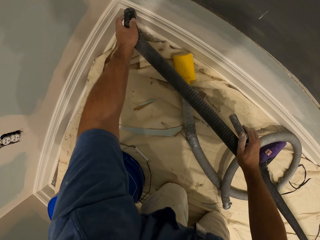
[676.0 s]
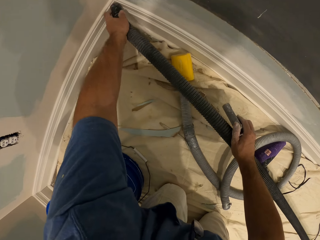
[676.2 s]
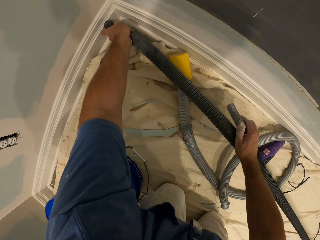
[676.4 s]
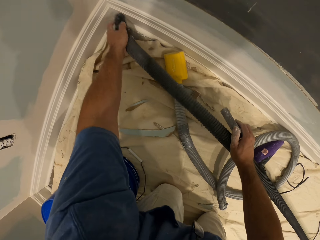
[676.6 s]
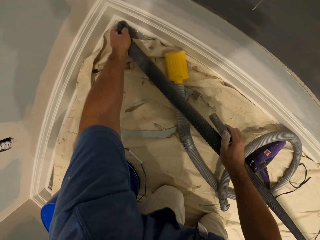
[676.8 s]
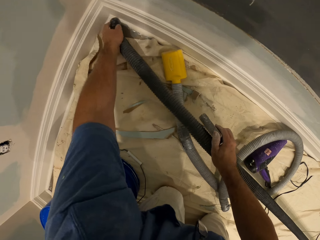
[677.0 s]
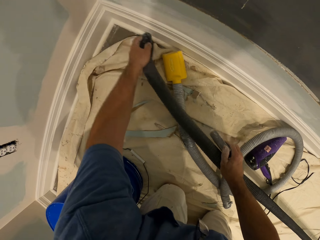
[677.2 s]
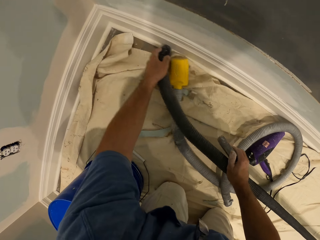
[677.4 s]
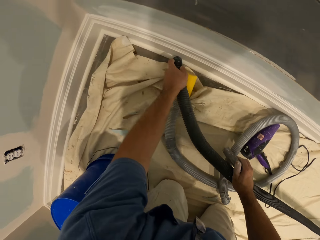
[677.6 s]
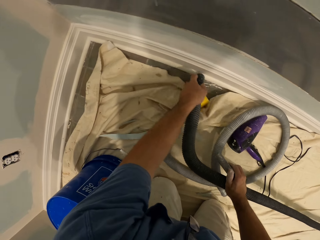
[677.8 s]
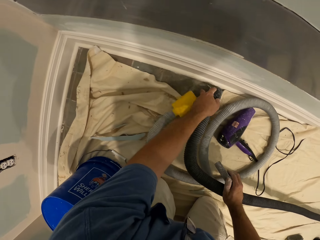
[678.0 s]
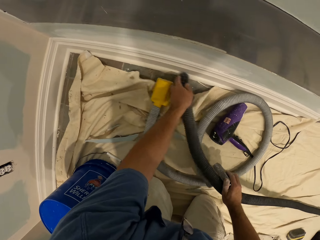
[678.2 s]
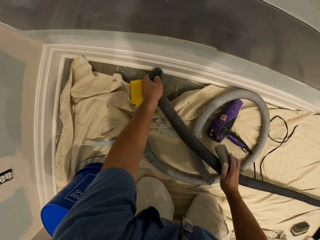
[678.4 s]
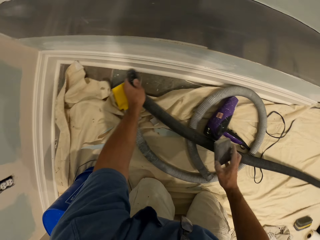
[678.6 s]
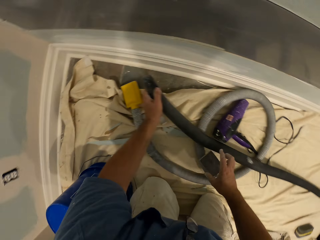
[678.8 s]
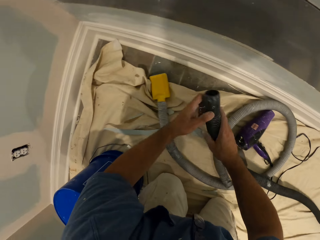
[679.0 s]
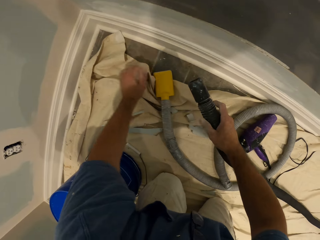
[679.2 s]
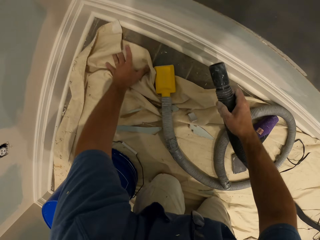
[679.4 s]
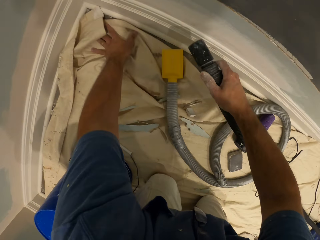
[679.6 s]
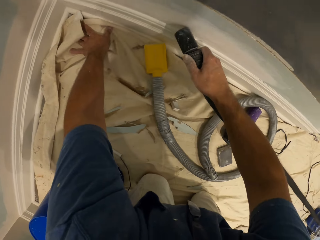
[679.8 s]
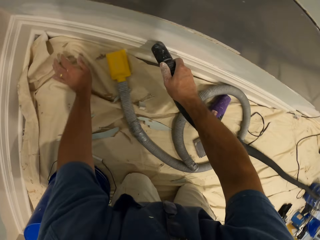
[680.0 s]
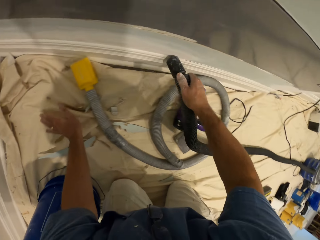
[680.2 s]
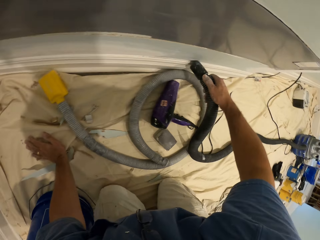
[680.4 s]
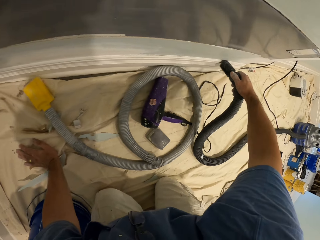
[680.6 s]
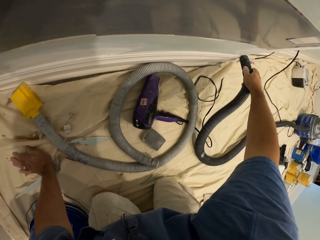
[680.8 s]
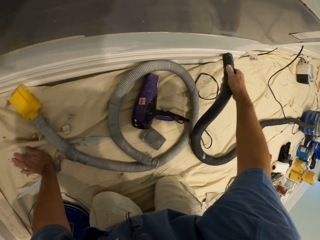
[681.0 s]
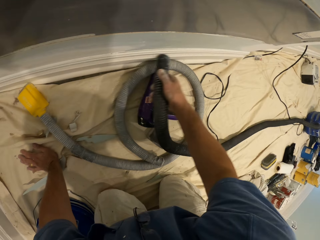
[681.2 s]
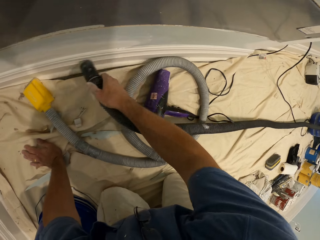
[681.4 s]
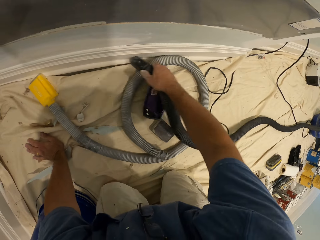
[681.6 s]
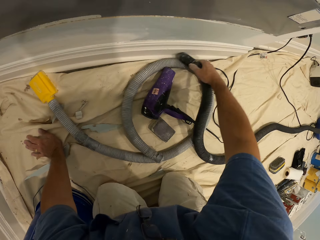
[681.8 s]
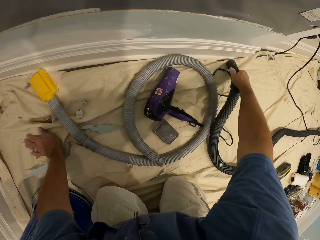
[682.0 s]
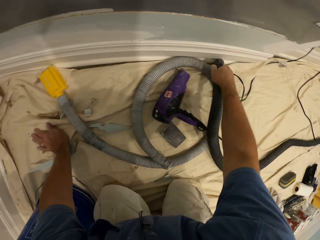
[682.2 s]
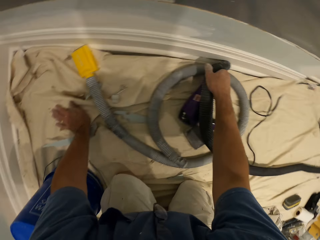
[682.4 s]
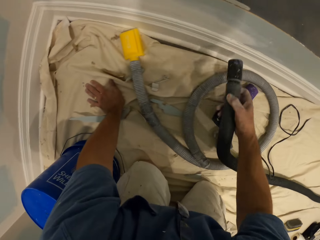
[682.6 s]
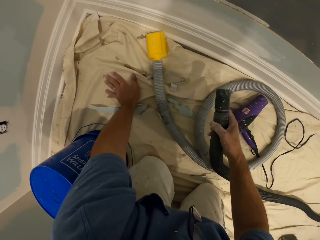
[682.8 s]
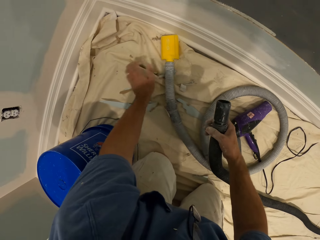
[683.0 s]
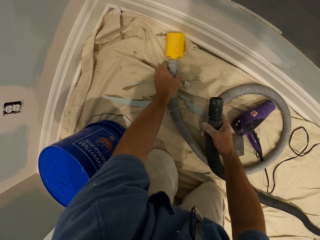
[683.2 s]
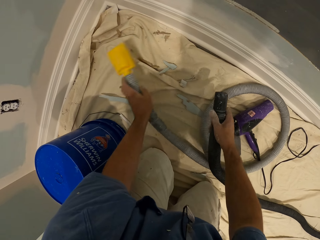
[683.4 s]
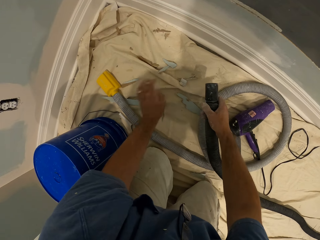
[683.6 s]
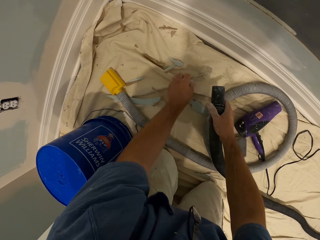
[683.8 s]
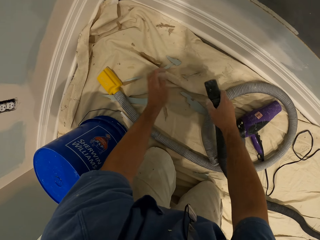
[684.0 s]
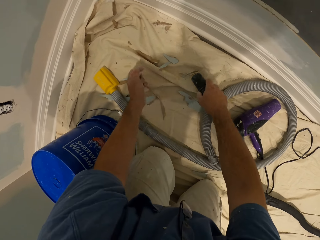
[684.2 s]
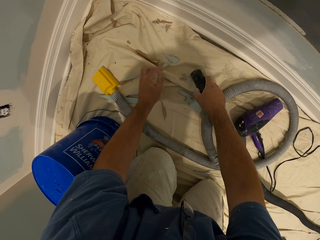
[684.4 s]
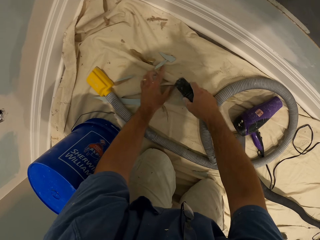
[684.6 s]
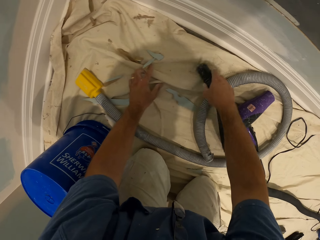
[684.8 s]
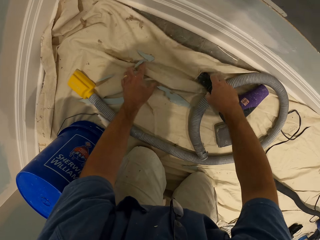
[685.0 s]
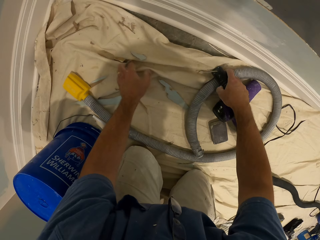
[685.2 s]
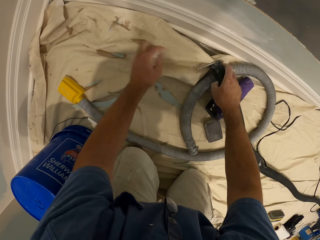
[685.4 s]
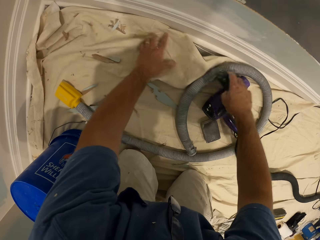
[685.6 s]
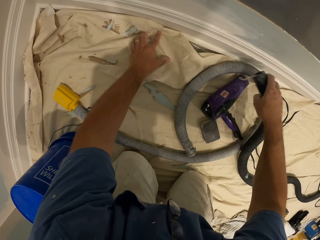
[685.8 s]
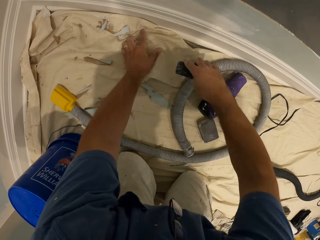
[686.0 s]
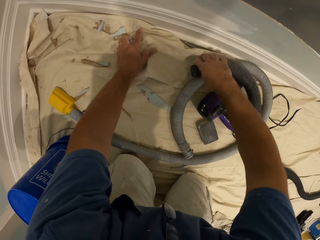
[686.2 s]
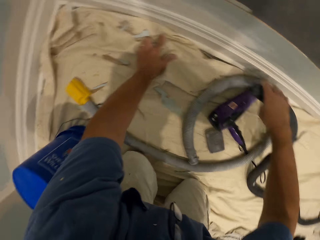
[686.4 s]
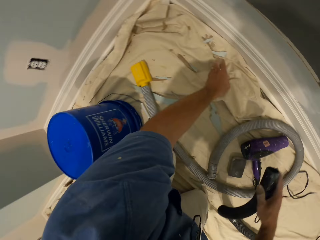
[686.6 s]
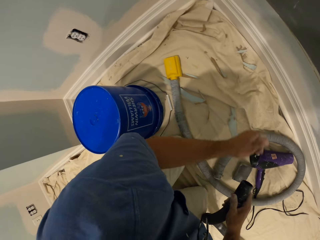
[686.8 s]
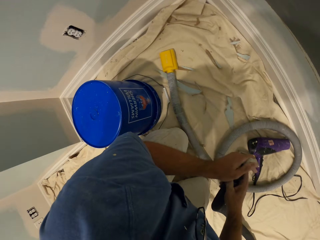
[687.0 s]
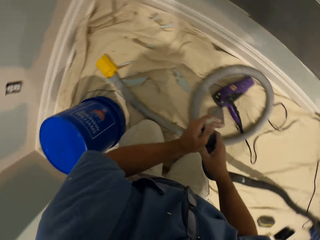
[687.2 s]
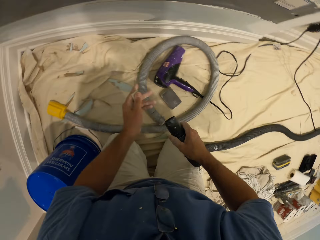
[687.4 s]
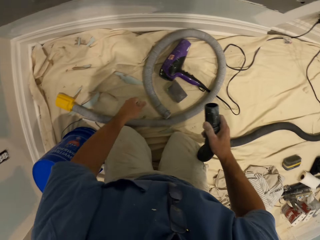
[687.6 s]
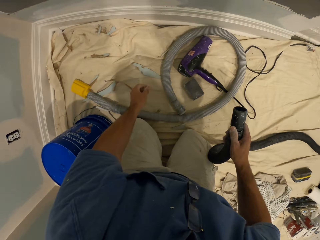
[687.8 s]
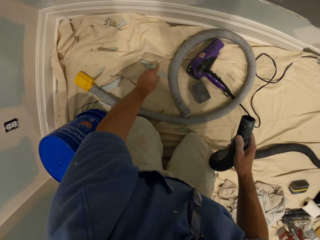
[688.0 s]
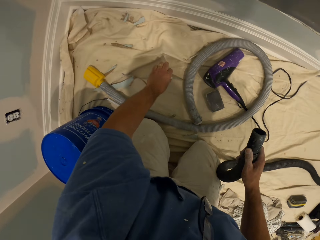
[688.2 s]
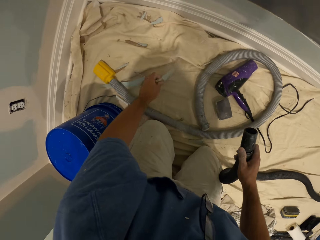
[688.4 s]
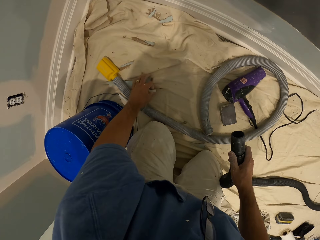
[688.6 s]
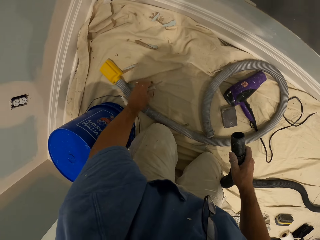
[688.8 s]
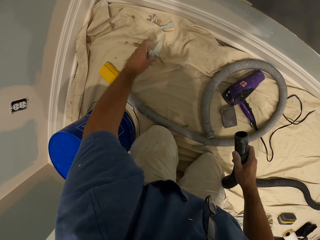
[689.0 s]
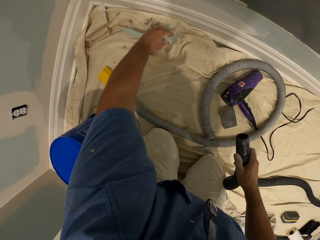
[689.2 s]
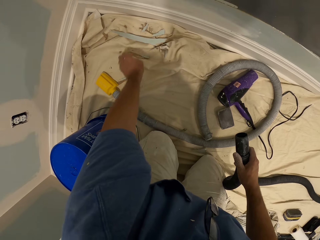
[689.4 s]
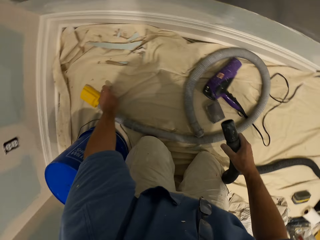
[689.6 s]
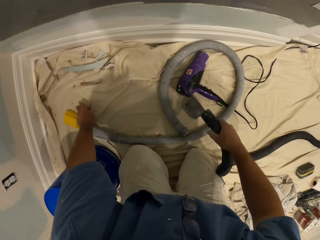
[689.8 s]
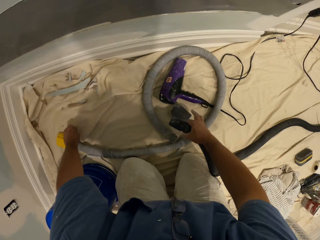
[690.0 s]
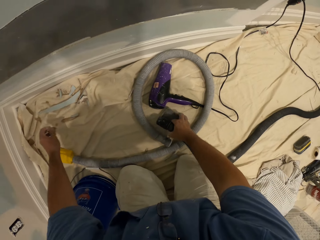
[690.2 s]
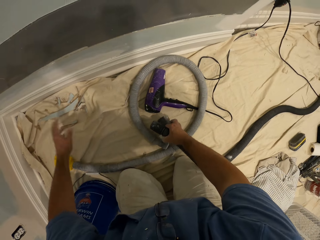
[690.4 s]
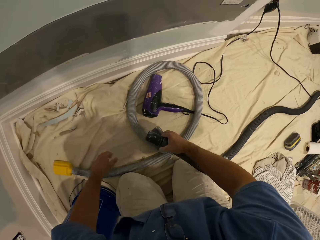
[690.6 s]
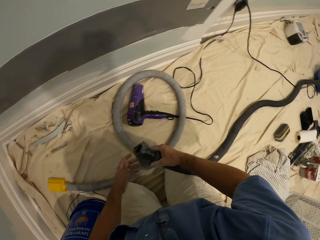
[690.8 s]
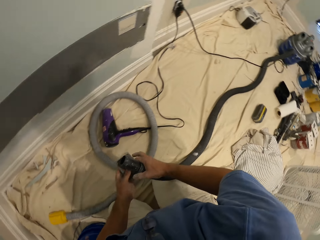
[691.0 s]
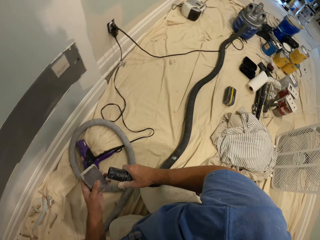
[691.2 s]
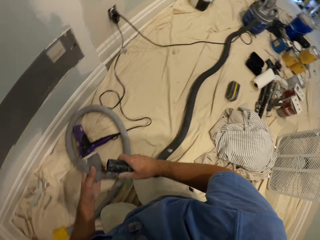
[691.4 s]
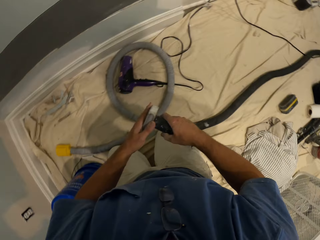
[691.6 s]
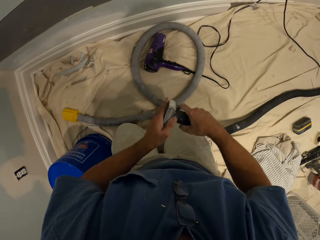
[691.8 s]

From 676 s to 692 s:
The camera wearer drops the sandpaper on the floor. He places his left hand on the floor and scrapes the wall with the hand sander hose. He straightens a rag. He starts to clean with the vacuum cleaner. He moves the hose on the floor with his left hand. He picks up scraps of paint from the floor. He puts the pipe aside. He brushes the canvas he is on. He starts to clean with the vacuum cleaner. He touches the hose with his left hand. He picks up the scraps of paint from the floor. He drops the scraps of paint on the floor. He picks up the sandpaper on the floor with his right hand. He passes the sandpaper from his right hand to his left hand.

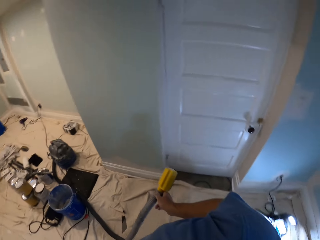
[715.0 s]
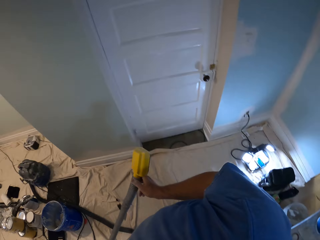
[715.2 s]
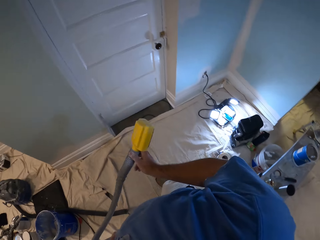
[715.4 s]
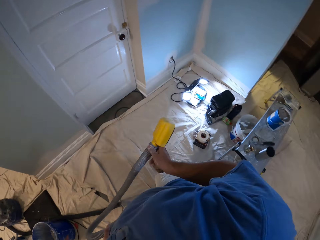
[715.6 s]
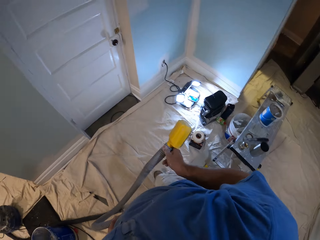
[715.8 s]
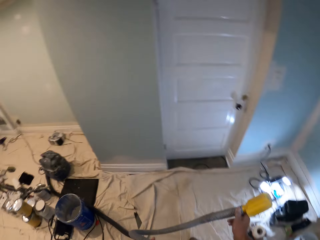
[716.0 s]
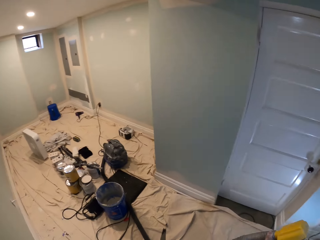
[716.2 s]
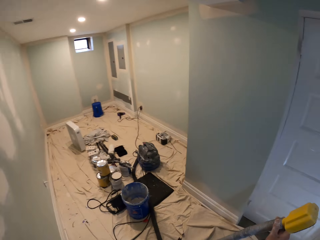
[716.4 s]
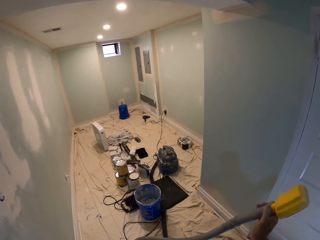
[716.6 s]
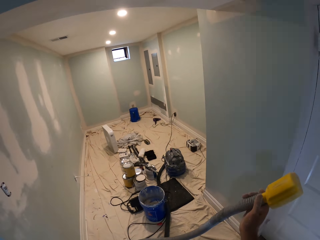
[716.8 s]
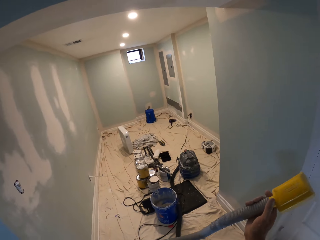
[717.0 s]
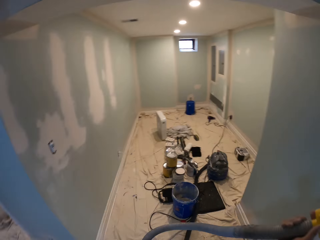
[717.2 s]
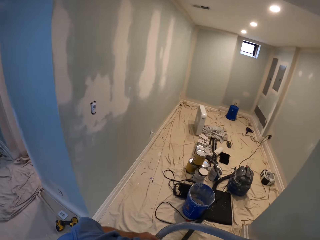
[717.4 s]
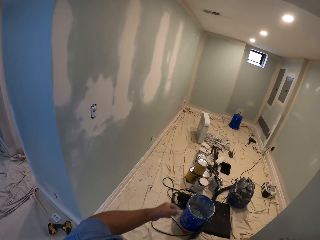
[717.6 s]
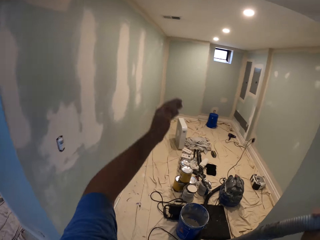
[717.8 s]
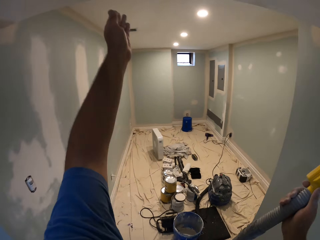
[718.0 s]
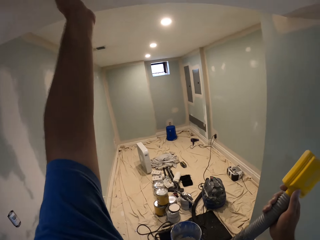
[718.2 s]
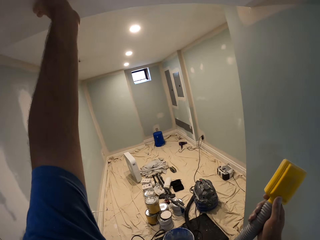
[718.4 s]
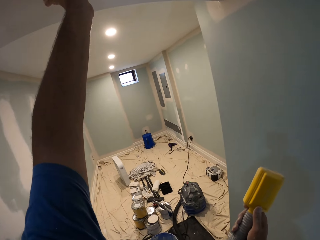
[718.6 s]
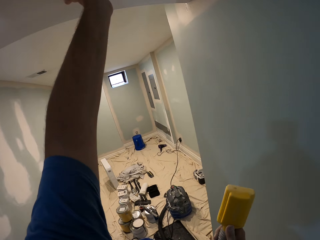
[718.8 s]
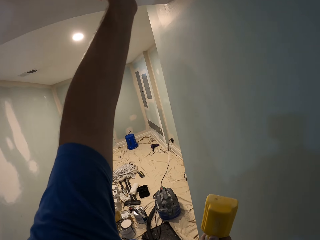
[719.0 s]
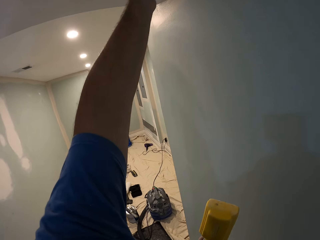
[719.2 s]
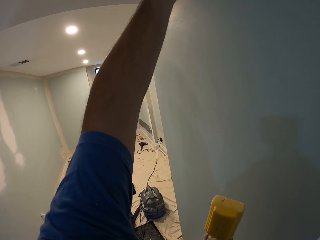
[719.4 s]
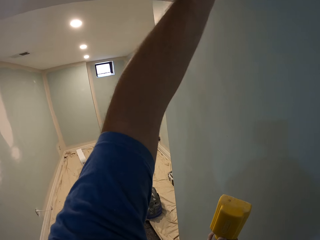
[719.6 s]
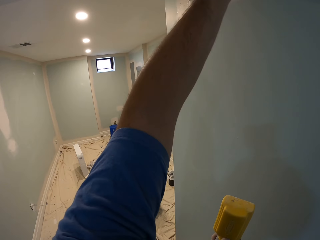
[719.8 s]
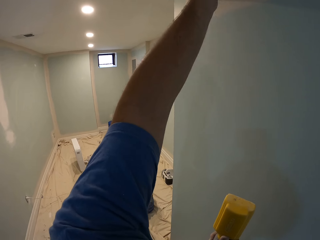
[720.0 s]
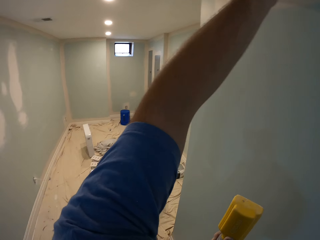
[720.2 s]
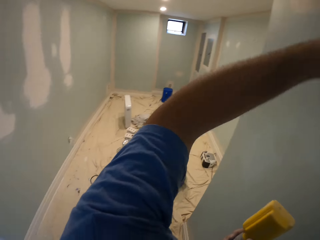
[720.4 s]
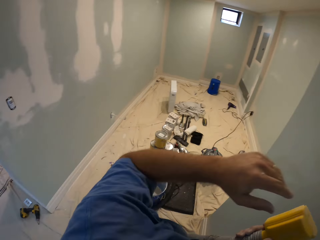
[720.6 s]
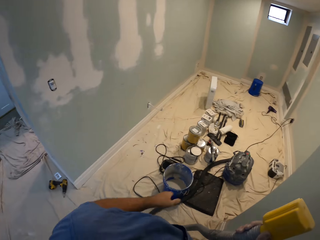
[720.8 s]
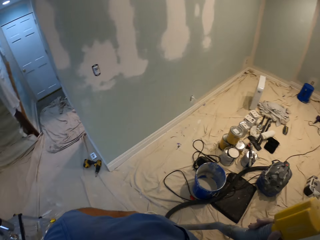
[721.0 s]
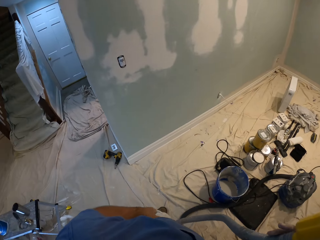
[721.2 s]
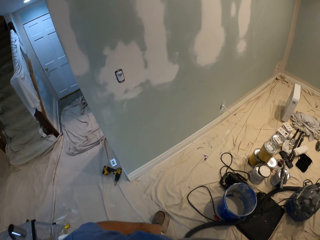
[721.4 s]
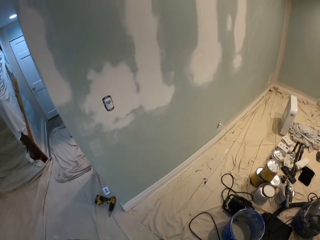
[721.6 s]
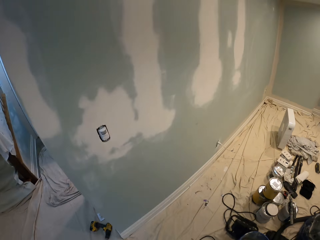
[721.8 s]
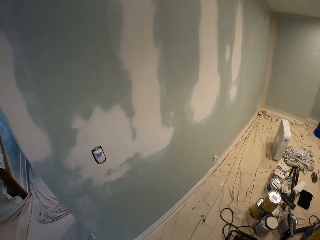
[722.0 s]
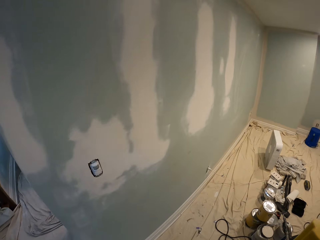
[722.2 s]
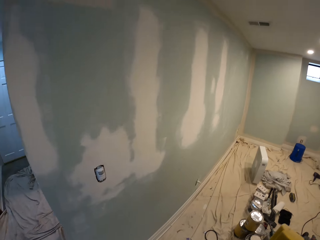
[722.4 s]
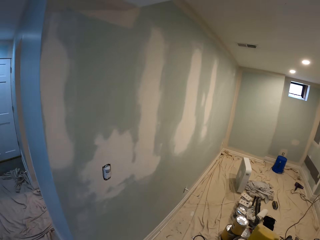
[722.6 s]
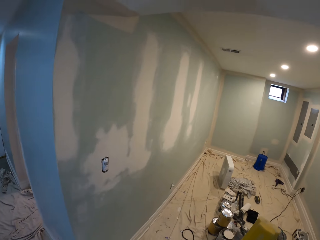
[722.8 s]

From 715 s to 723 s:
The camera wearer straightens the pipe. He touches the ceiling with his left hand. He stretches a hand.
